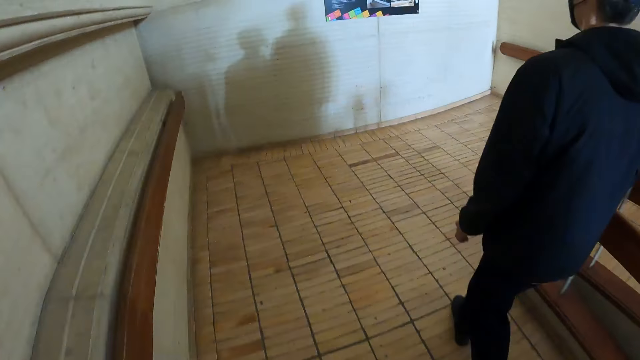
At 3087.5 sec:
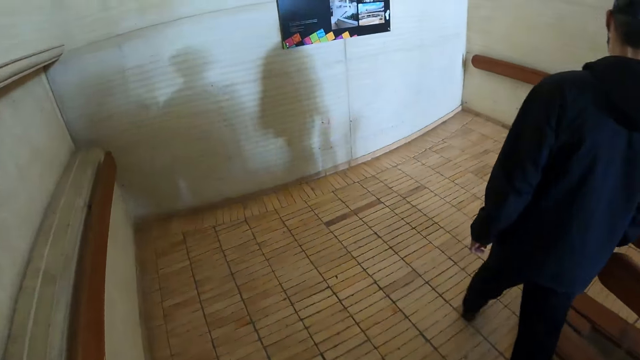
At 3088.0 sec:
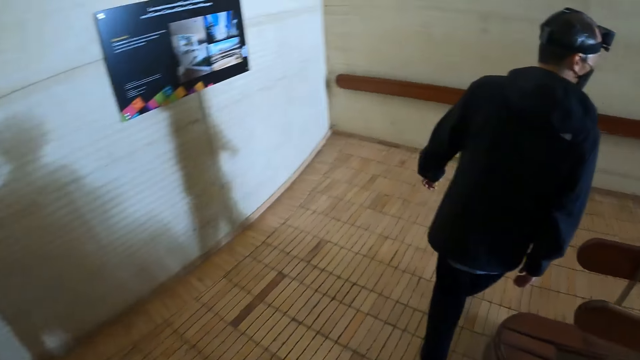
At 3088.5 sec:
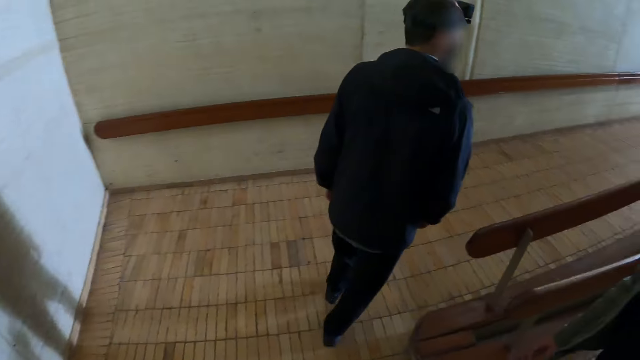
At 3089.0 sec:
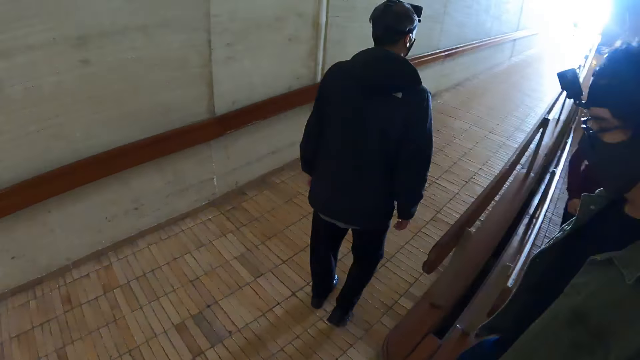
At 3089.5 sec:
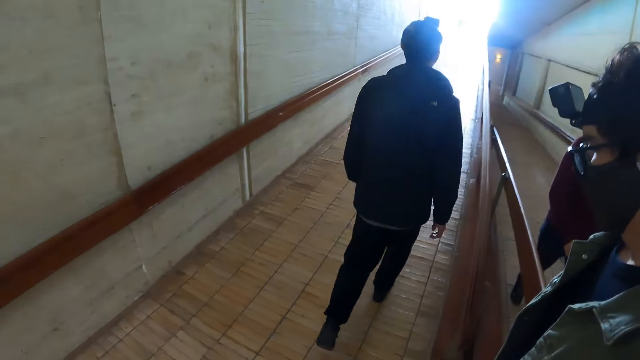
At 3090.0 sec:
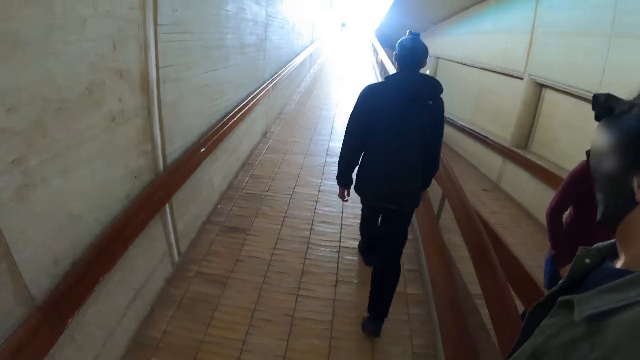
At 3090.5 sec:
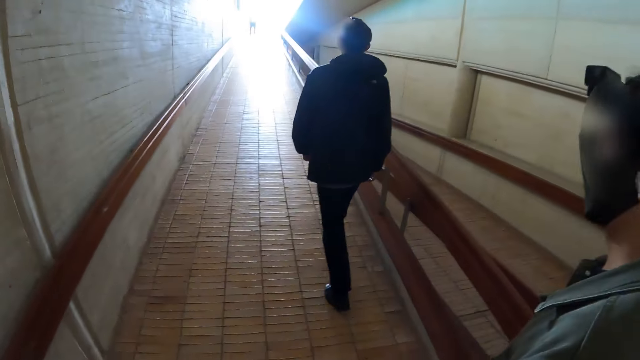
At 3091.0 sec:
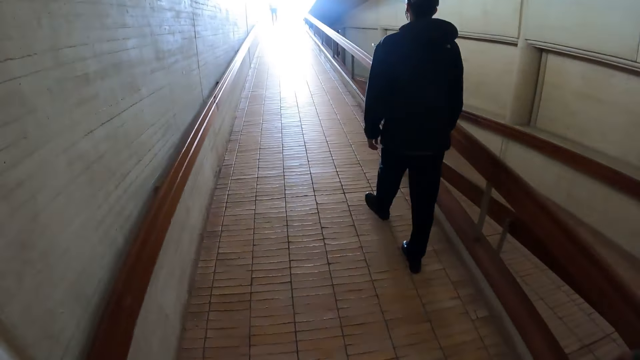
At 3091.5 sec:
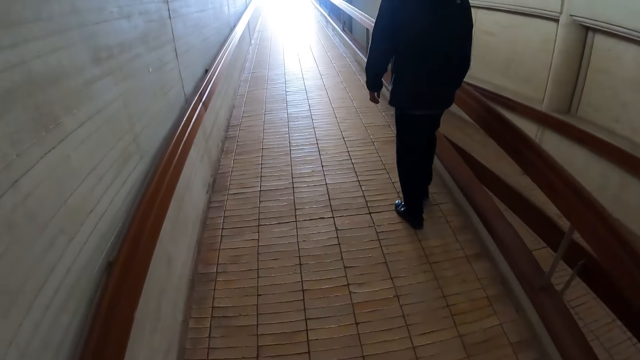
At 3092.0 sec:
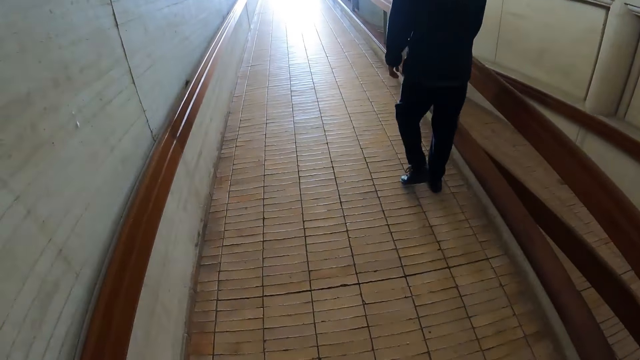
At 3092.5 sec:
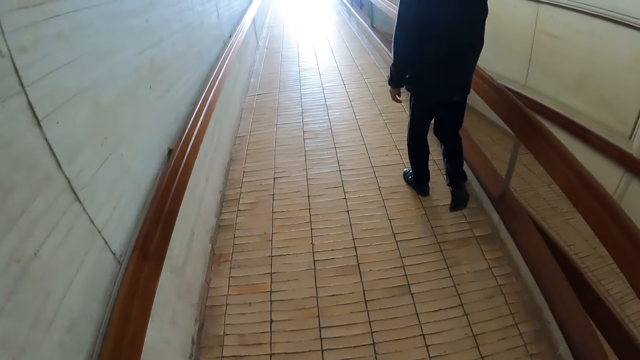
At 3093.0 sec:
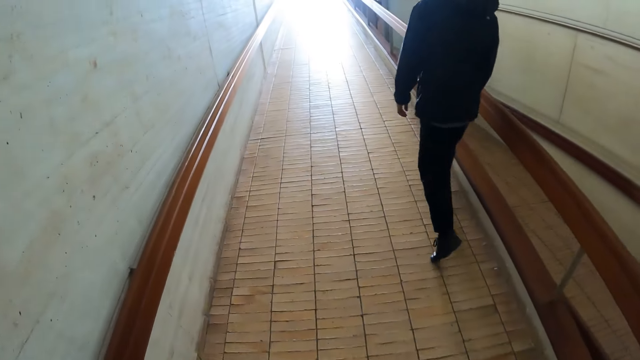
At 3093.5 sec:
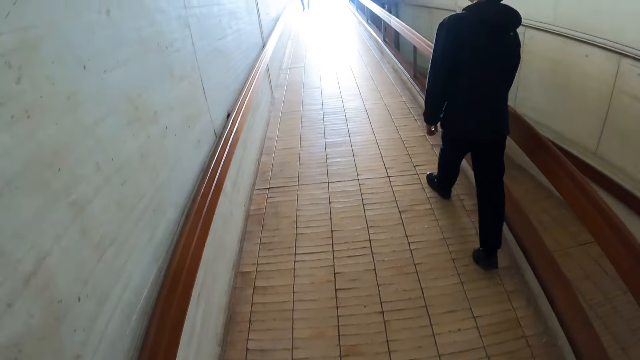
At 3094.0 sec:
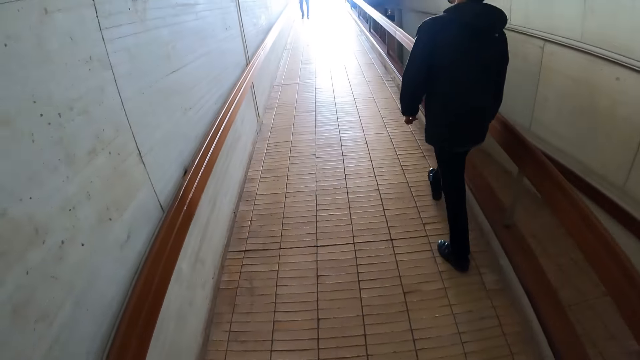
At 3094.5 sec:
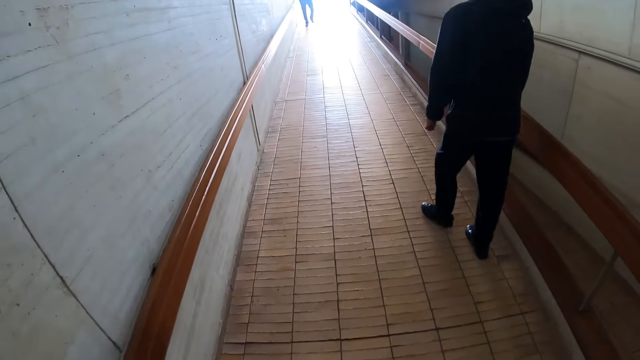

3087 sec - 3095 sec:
The camera wearer walks upstairs. The other man walks upstairs. The first man walks upstairs.

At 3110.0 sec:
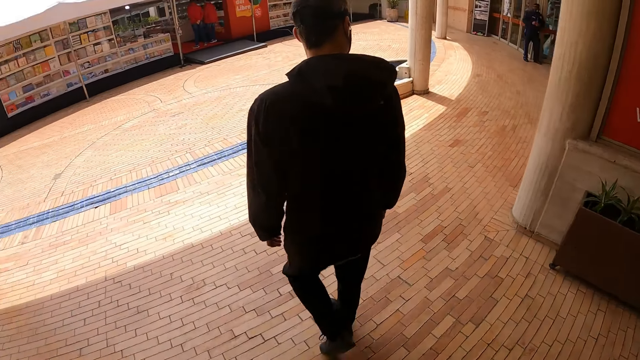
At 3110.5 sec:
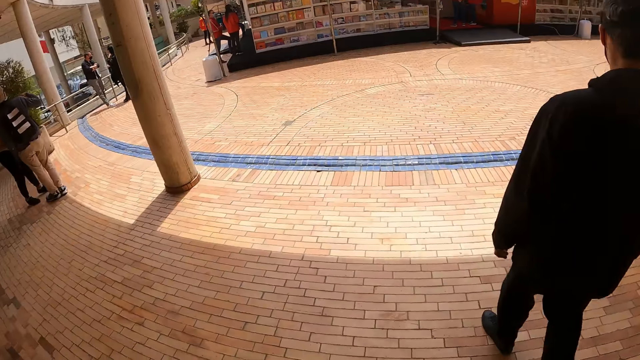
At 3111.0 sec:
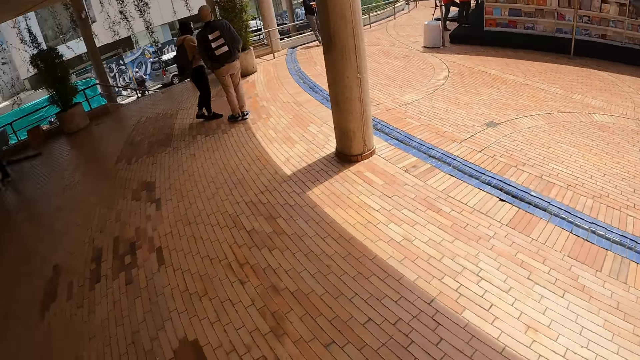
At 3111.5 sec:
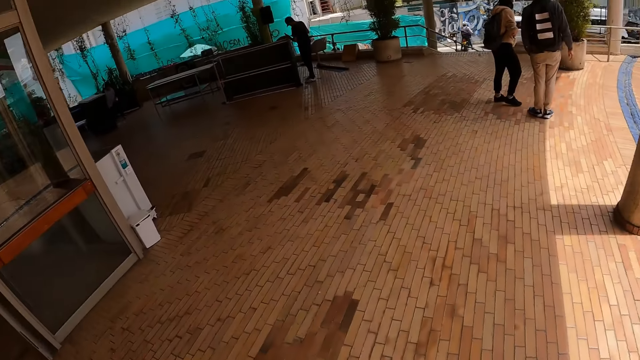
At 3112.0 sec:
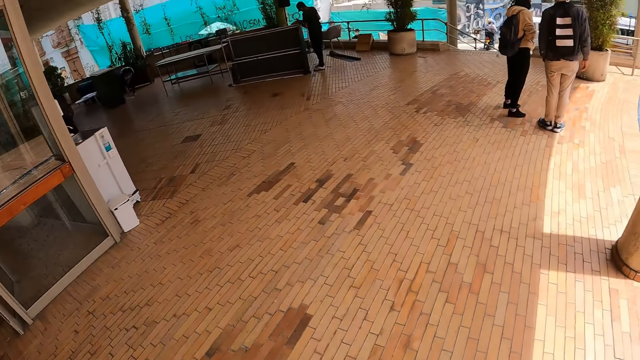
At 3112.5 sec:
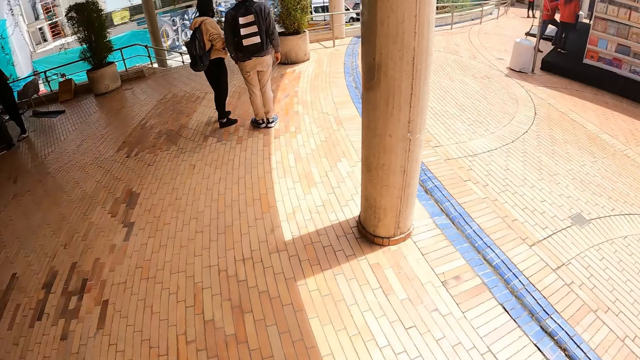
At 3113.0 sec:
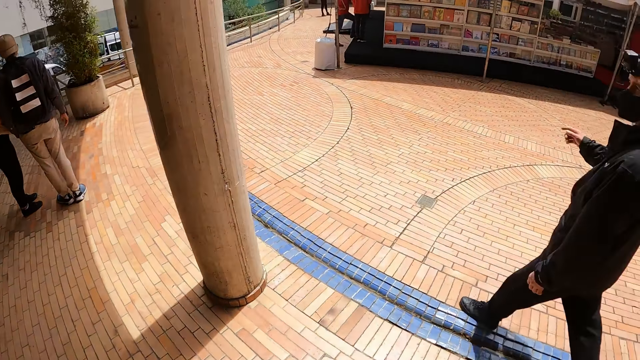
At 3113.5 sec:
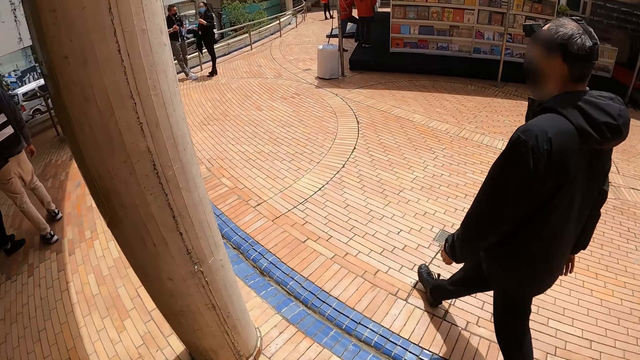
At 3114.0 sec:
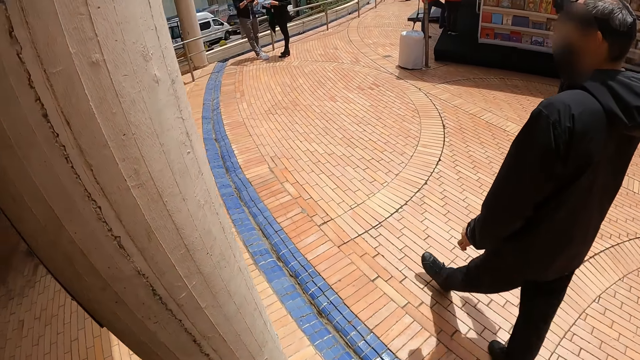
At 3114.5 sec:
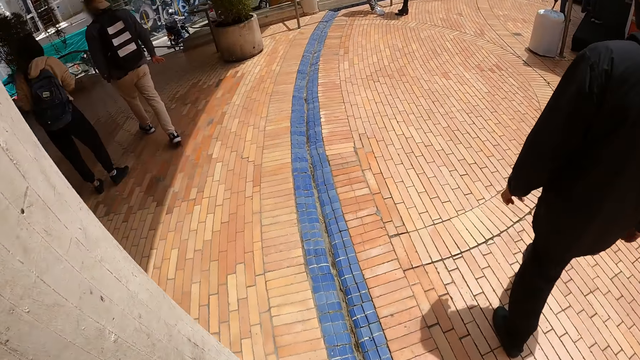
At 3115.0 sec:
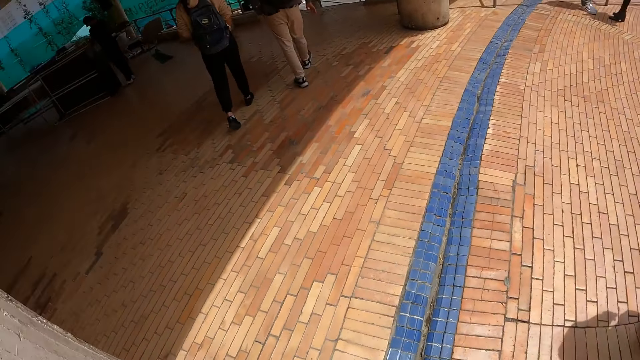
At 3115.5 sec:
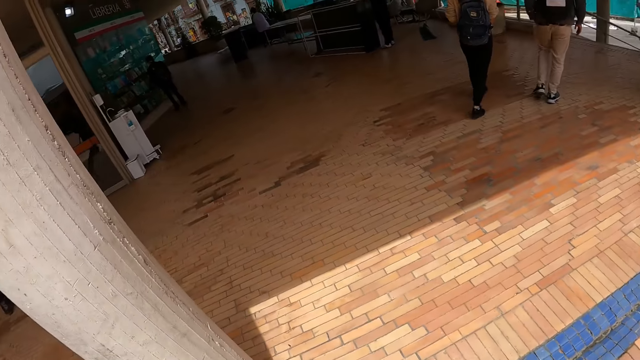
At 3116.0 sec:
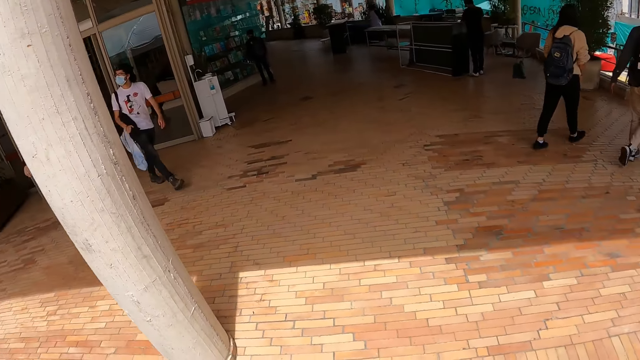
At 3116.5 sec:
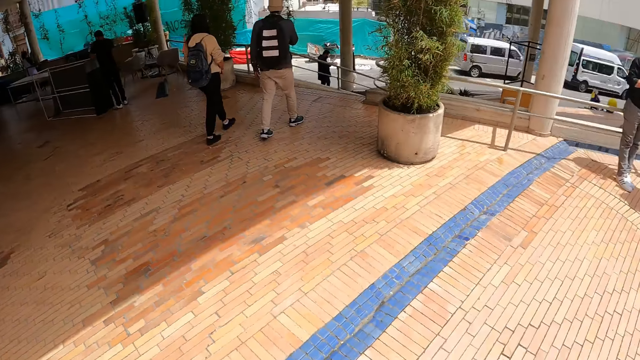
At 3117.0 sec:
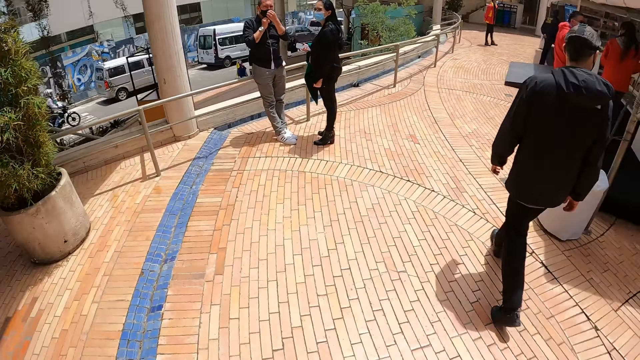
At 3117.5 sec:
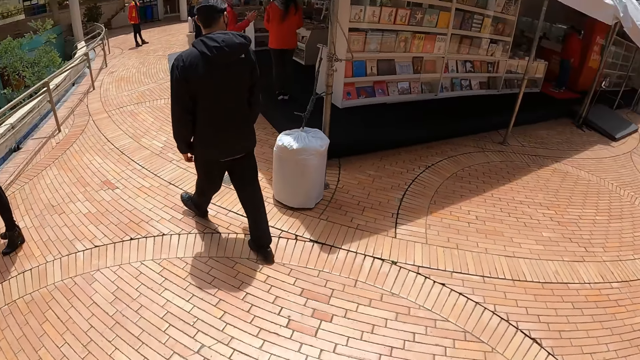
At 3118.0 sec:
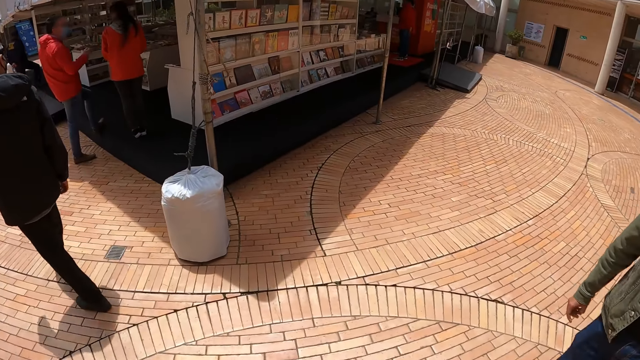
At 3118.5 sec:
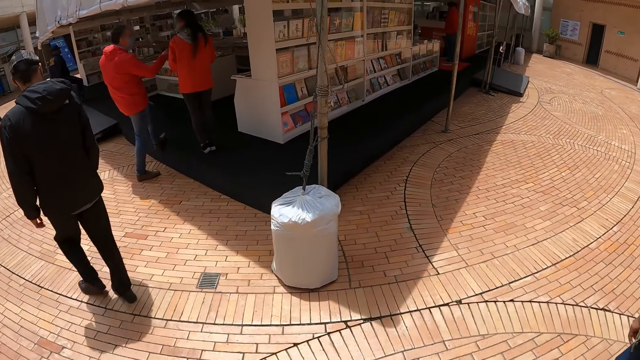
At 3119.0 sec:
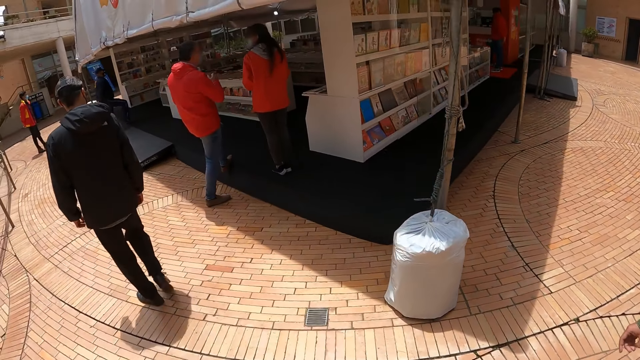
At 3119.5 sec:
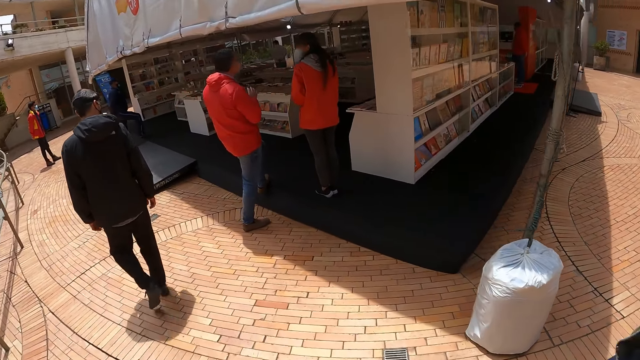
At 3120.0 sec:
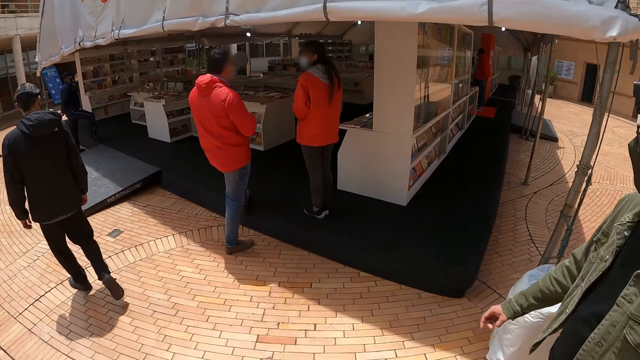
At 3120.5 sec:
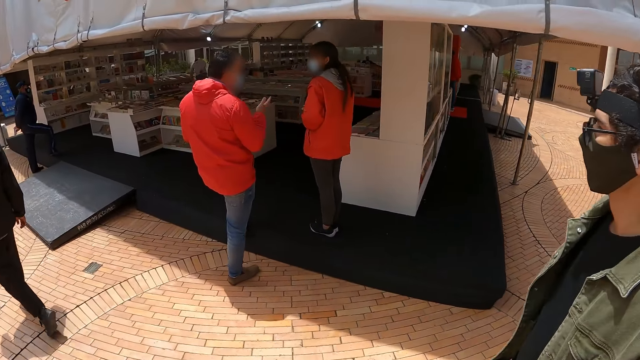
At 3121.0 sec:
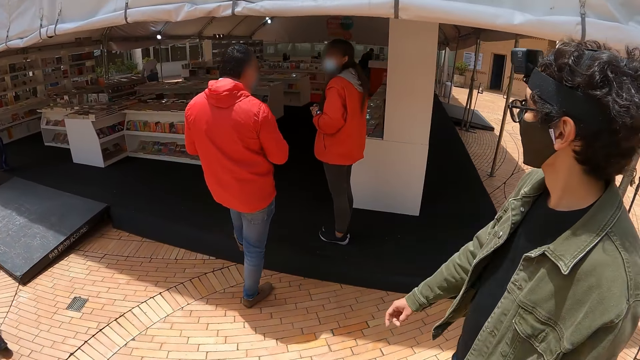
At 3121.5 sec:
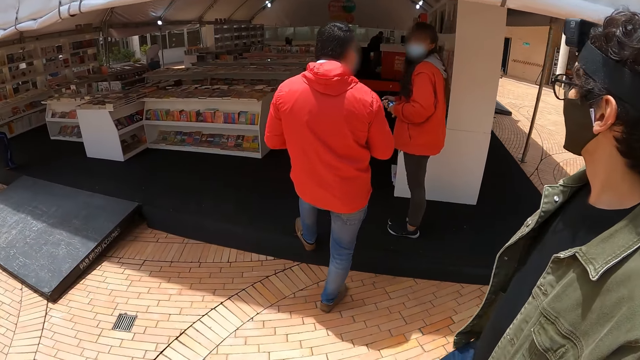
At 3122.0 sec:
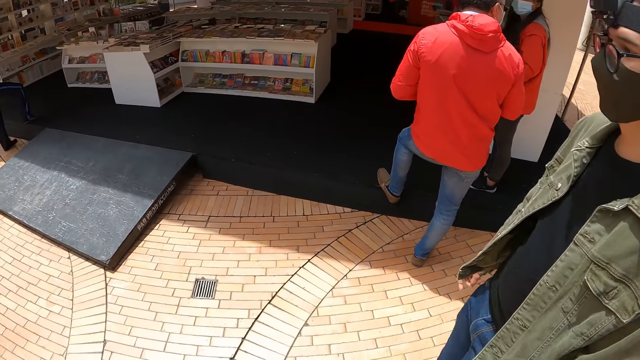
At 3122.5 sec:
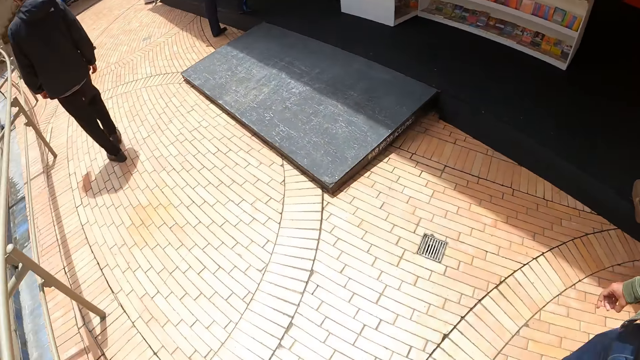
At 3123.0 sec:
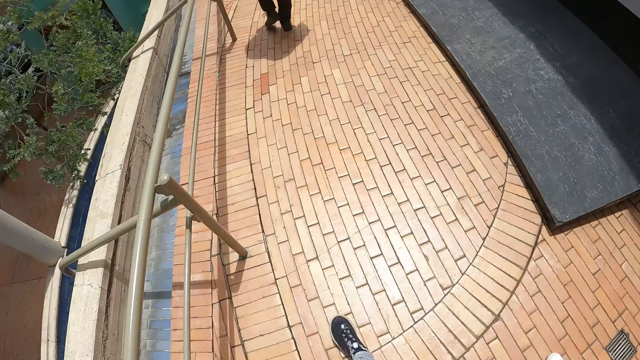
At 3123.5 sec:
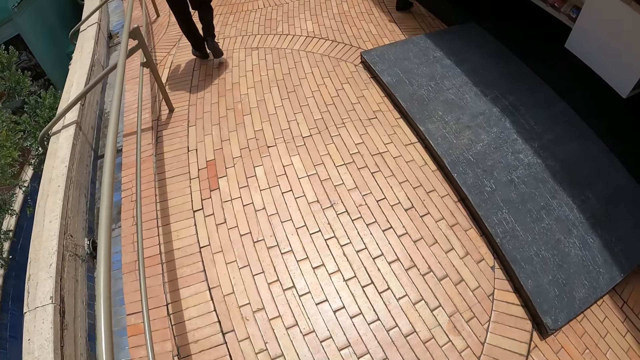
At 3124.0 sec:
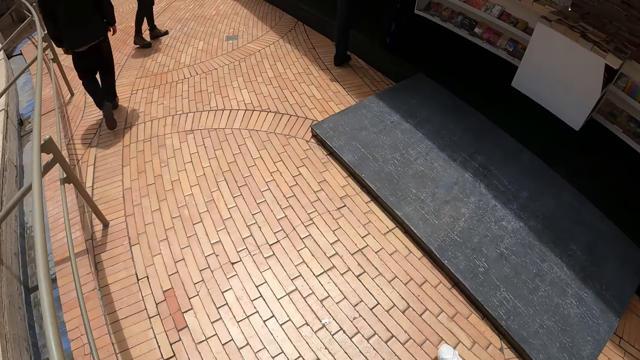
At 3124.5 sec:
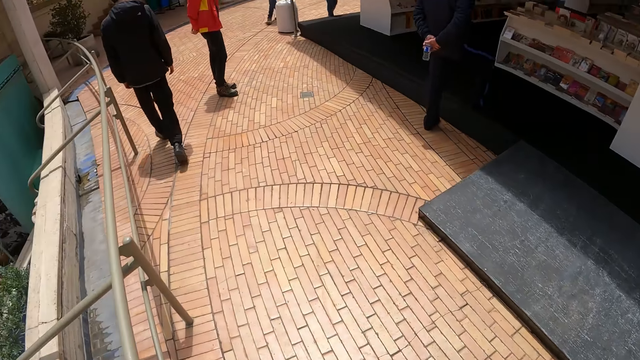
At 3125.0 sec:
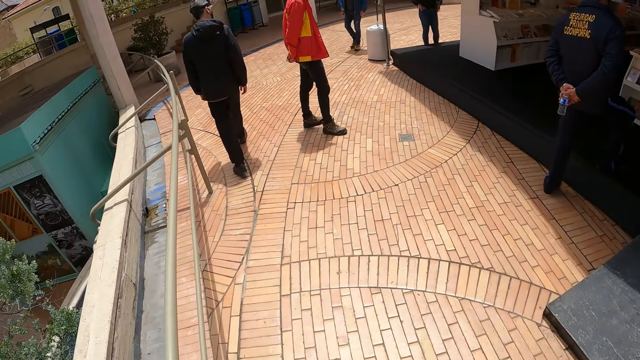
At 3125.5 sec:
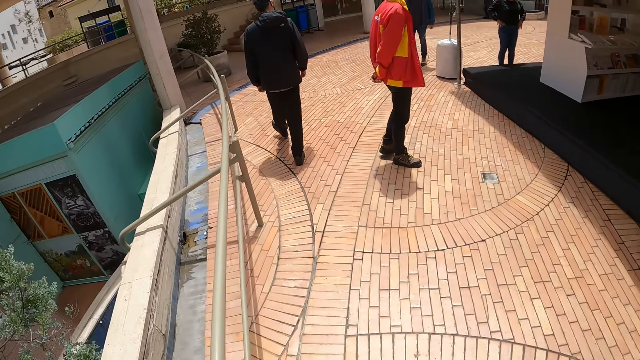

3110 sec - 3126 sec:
The camera wearer looks around the building. The first man walks around the building. The other man walks around the building. The camera wearer looks around the building. They walk around the building.
